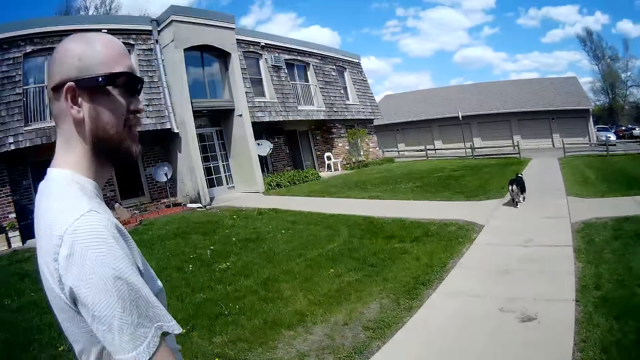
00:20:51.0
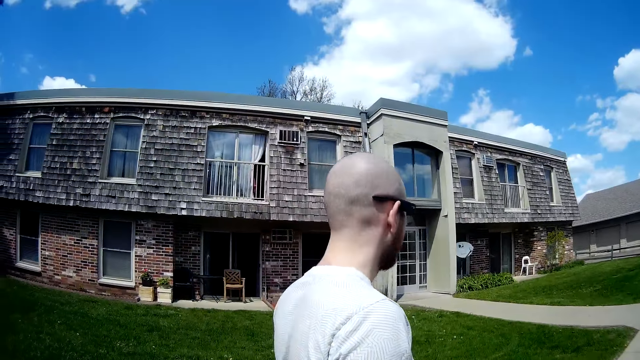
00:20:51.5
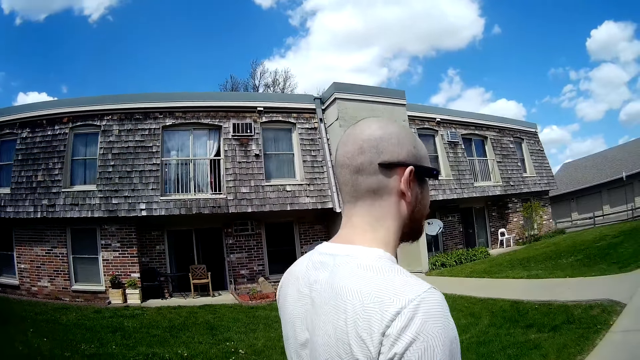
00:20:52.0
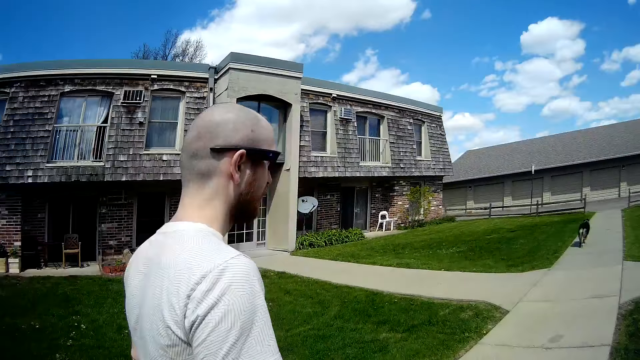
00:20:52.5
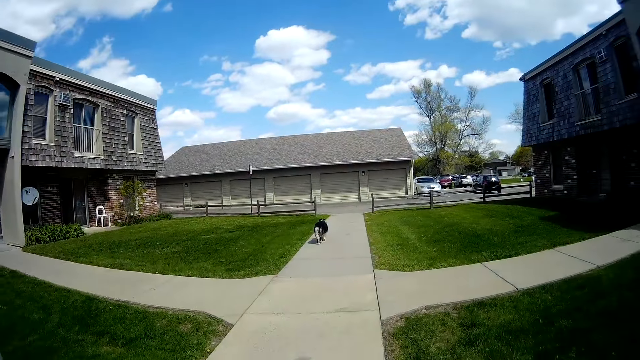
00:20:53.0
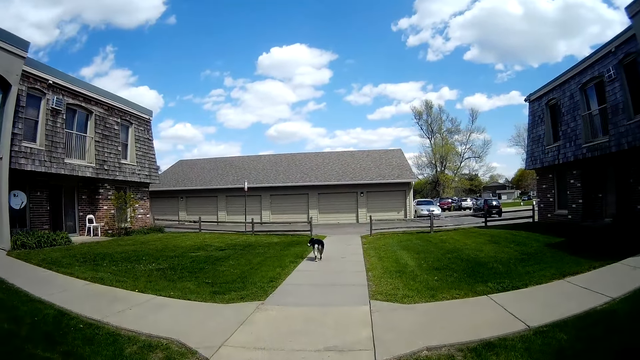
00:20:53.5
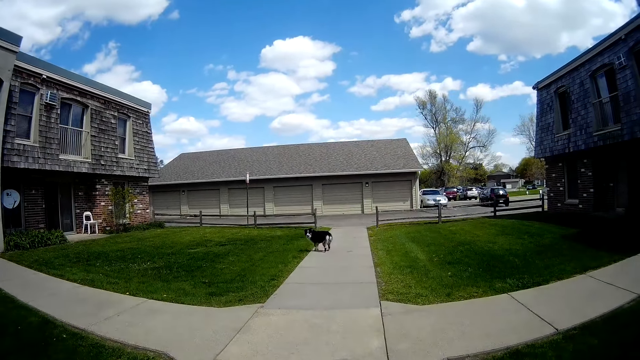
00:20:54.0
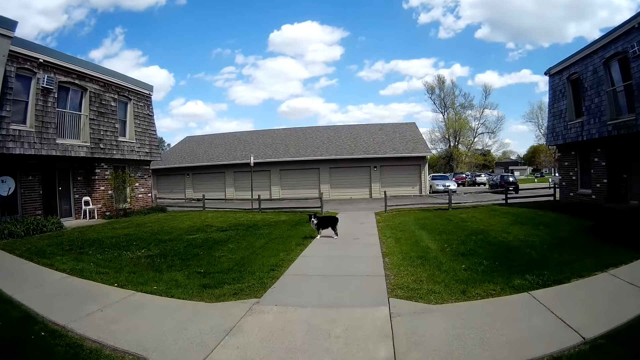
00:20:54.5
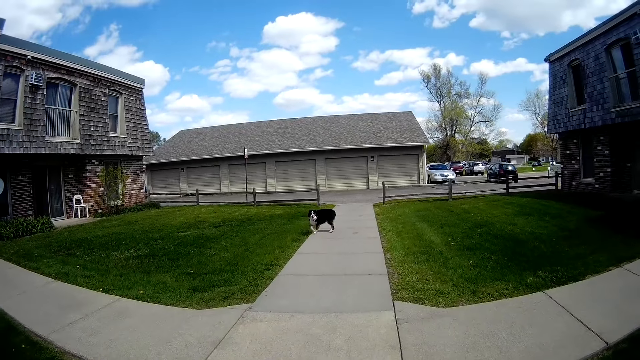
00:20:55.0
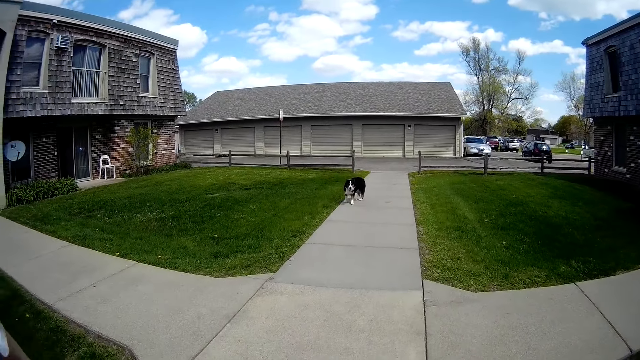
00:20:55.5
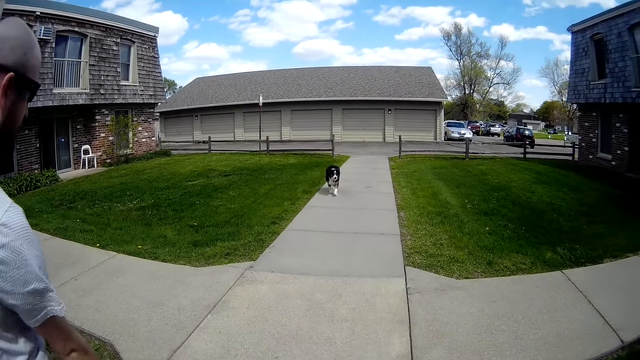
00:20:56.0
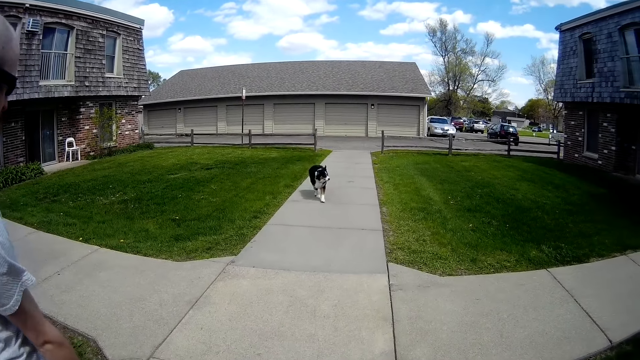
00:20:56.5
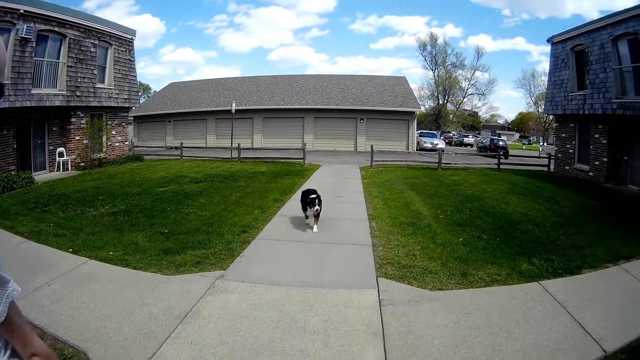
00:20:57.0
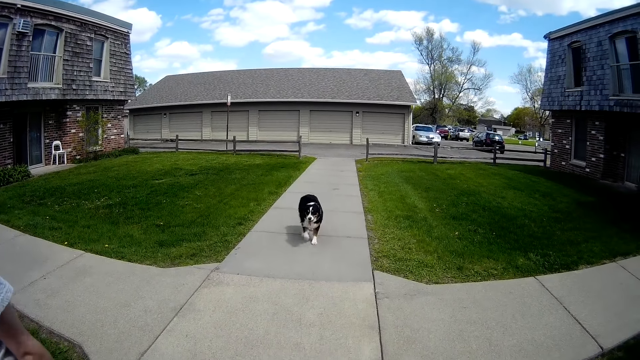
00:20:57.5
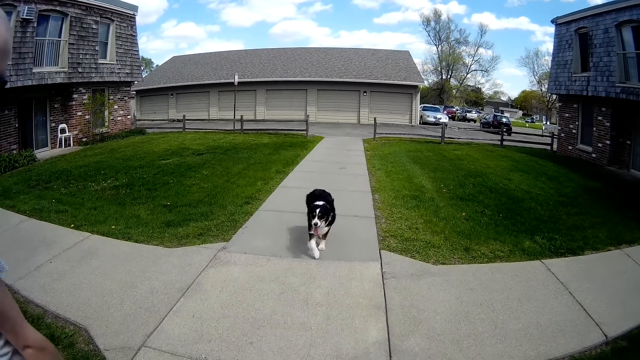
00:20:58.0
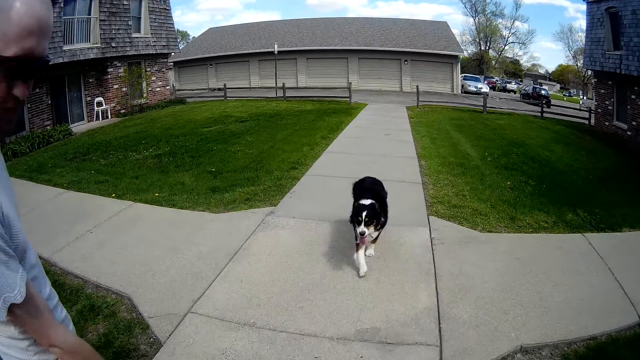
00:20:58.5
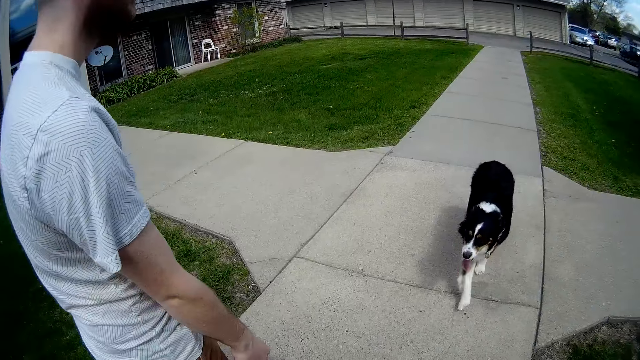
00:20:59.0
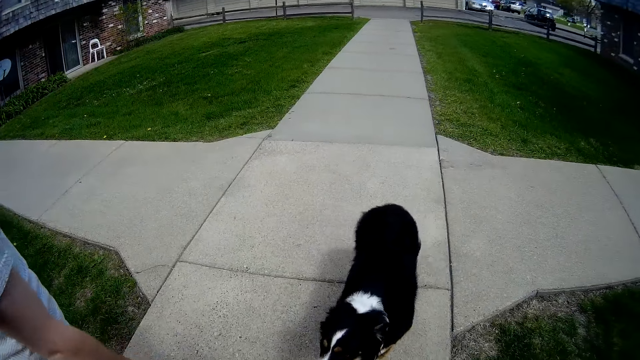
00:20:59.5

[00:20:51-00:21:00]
The man interacts with the dog. The camera wearer interacts with the dog. The dog walks towards the camera wearer.

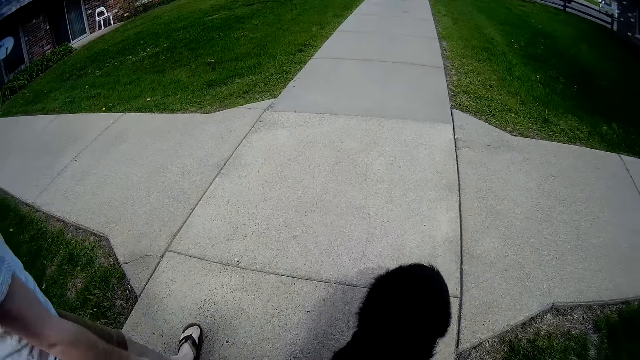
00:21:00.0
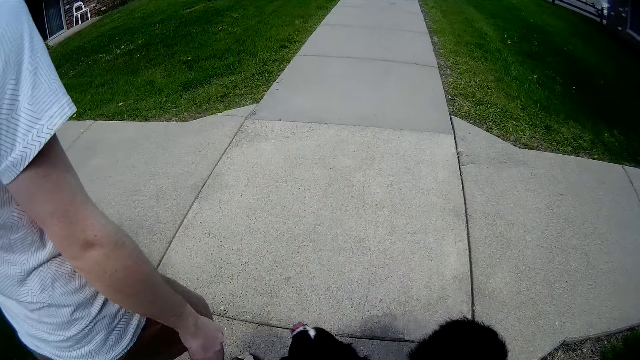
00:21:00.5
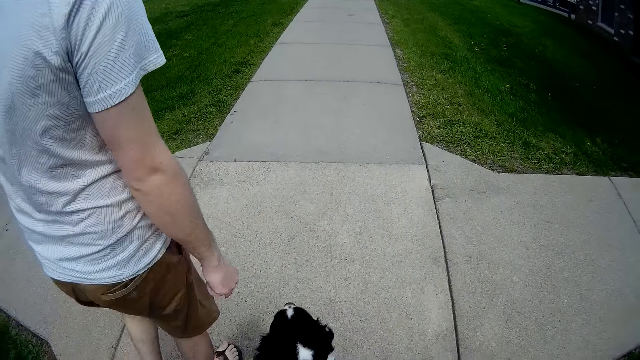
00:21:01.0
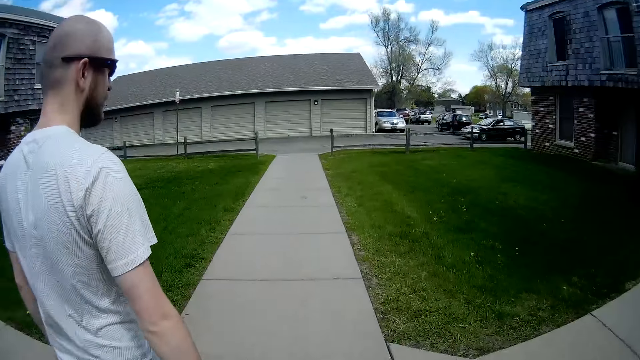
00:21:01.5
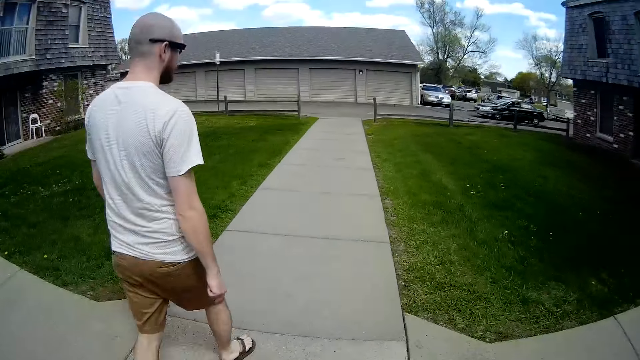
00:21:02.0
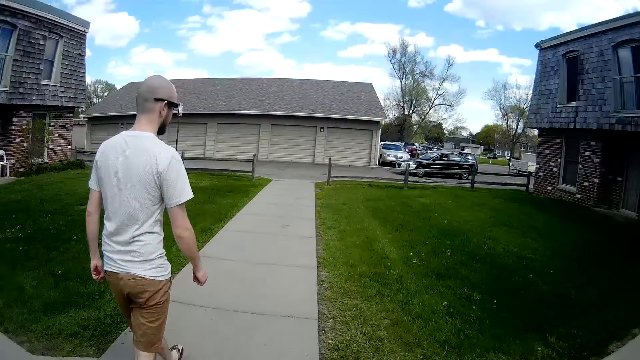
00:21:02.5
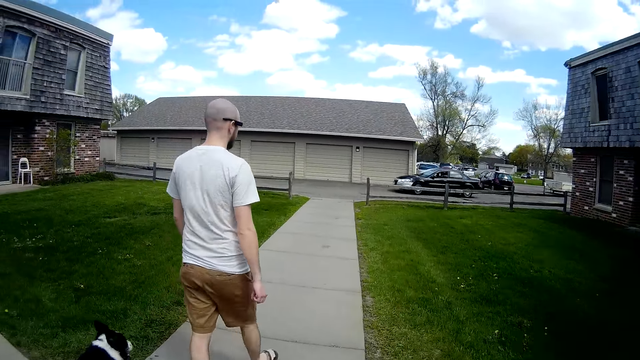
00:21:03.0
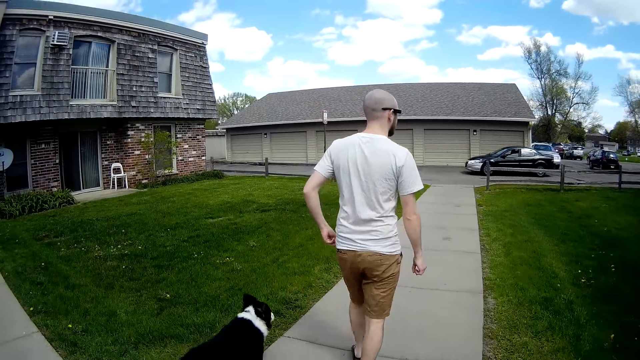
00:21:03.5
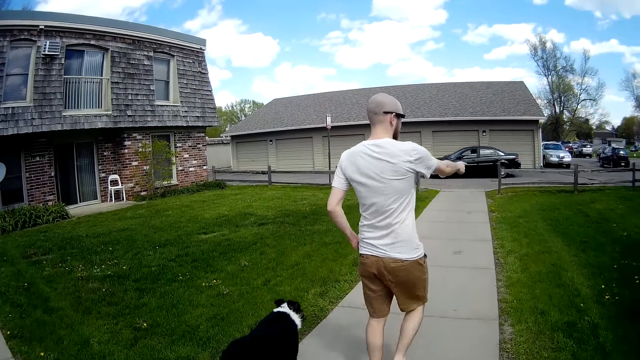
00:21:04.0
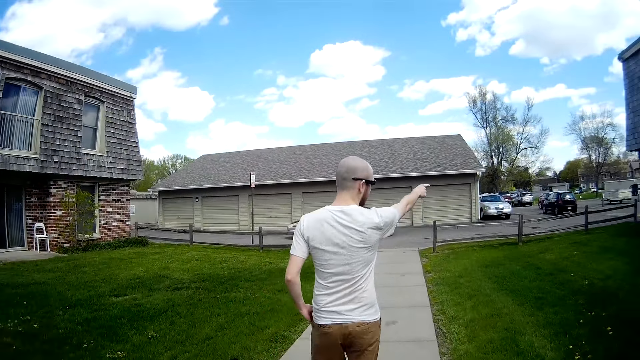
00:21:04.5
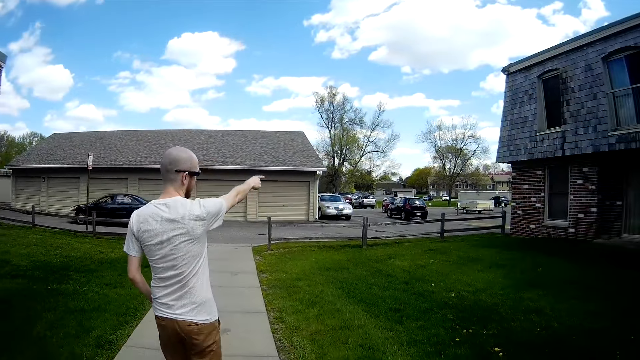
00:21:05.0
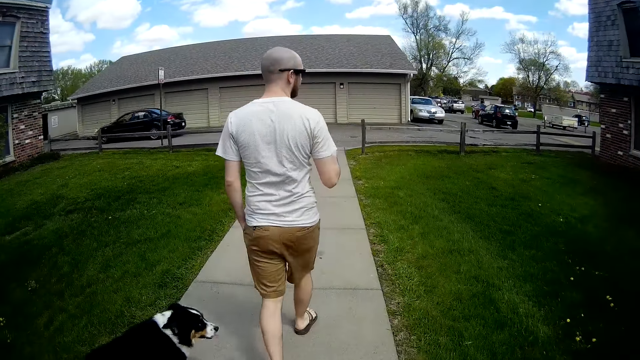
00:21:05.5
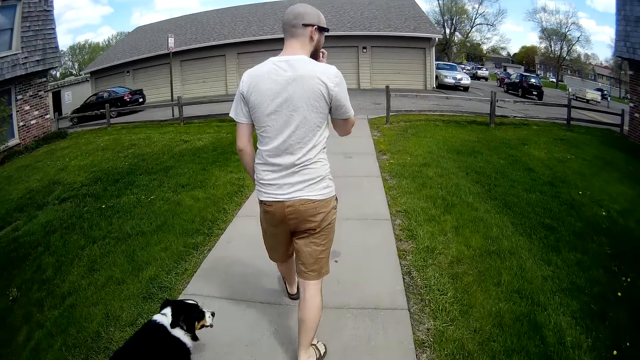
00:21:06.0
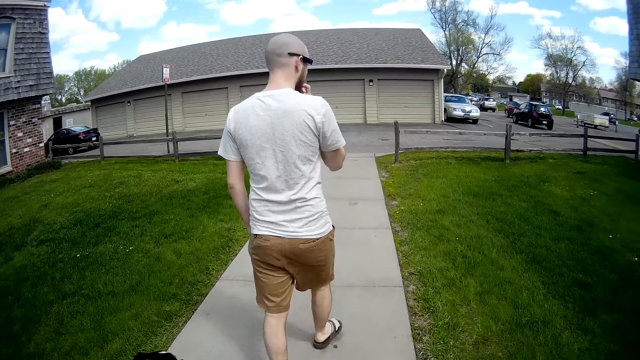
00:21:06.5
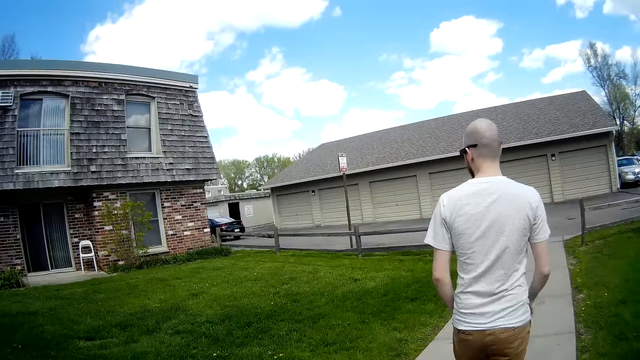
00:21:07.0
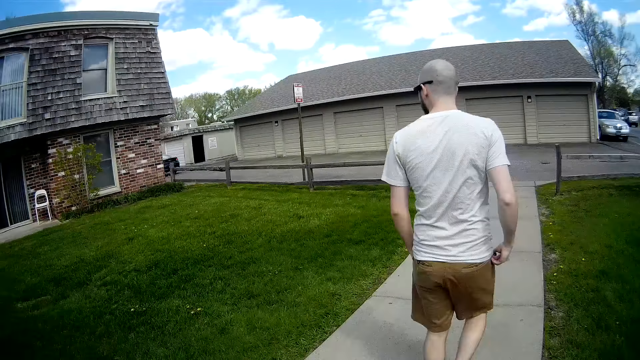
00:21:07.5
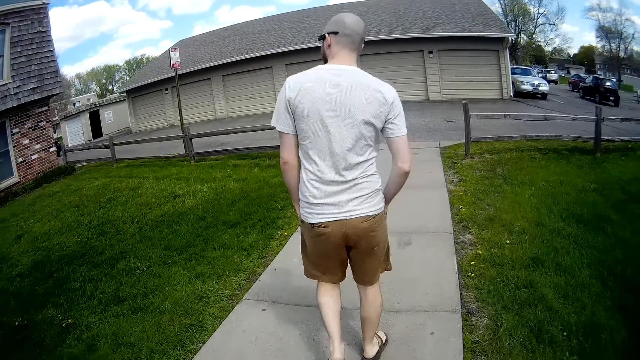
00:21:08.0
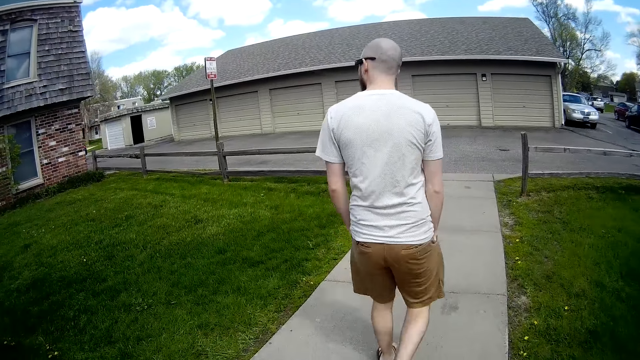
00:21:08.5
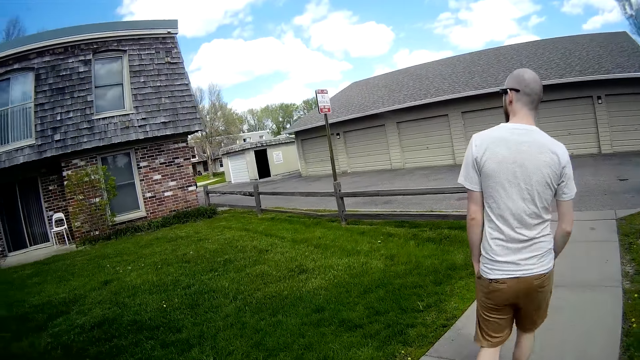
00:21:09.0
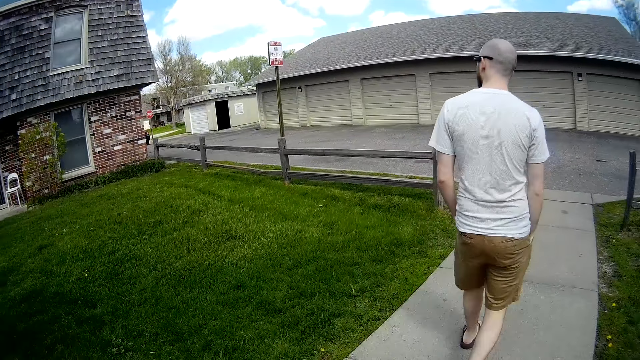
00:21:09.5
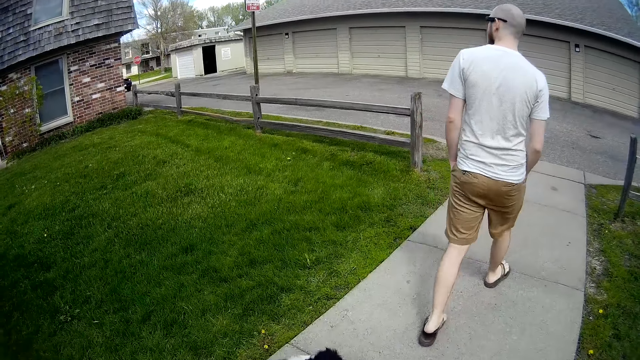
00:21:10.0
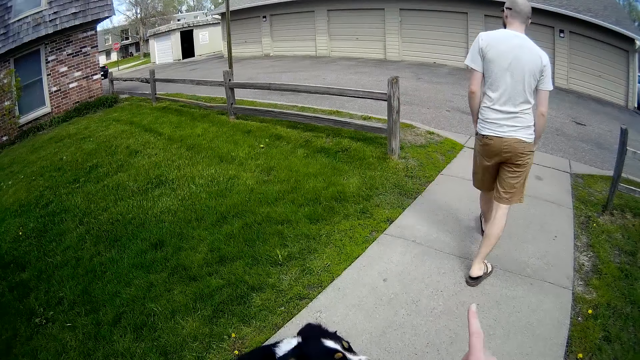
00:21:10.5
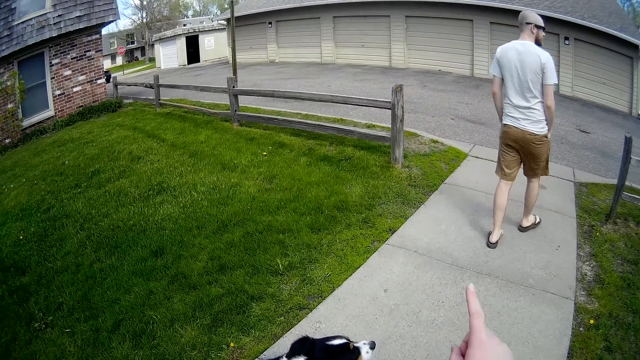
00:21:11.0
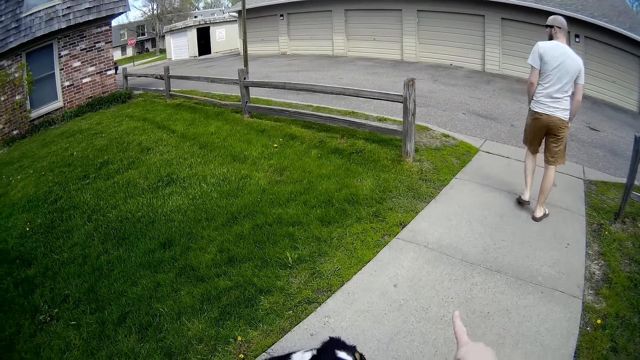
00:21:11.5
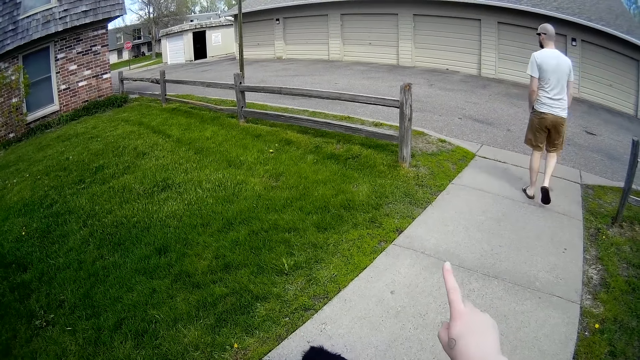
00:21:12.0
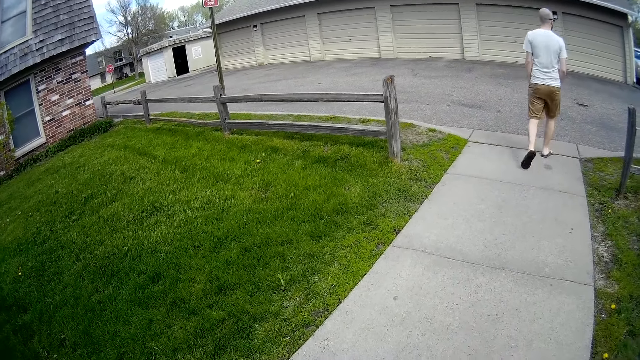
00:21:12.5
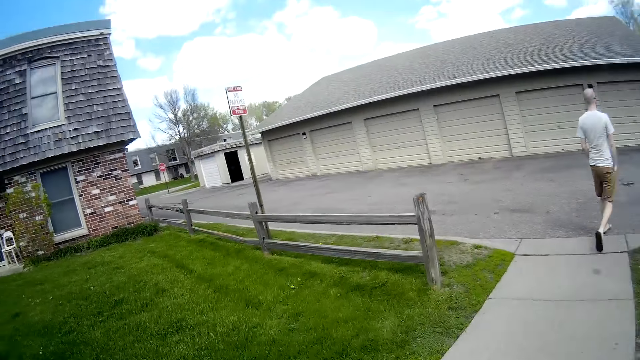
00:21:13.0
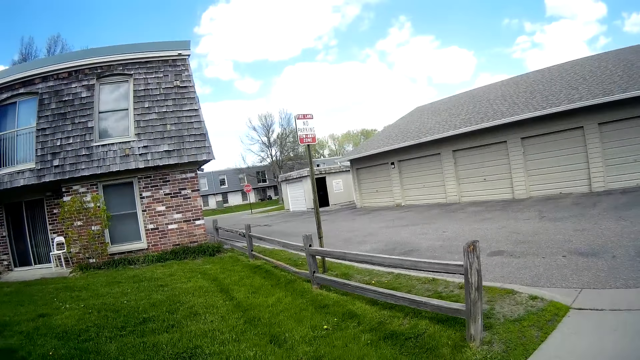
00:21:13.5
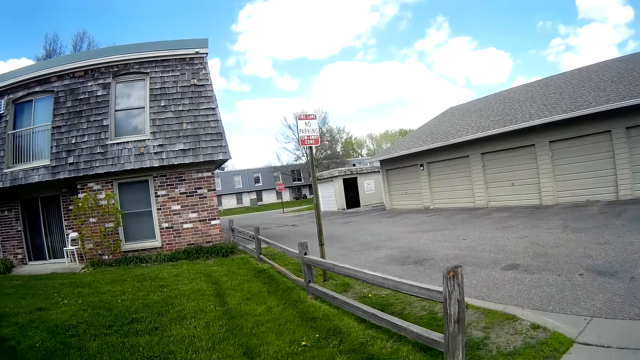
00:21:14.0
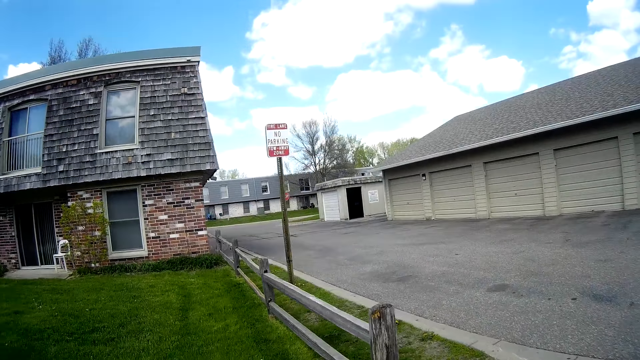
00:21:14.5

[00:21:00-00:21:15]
A car drives in across a road in front of the camera wearer. The man dips his left hand into his left pocket. The man points at something. The camera wearer looks around. The man dips his right hand into his left pocket. The camera wearer interacts with the dog. They point at something.
